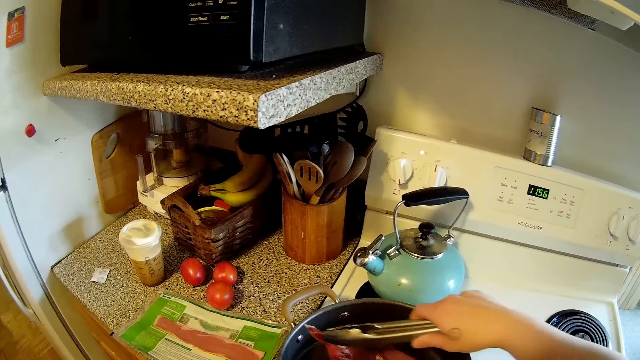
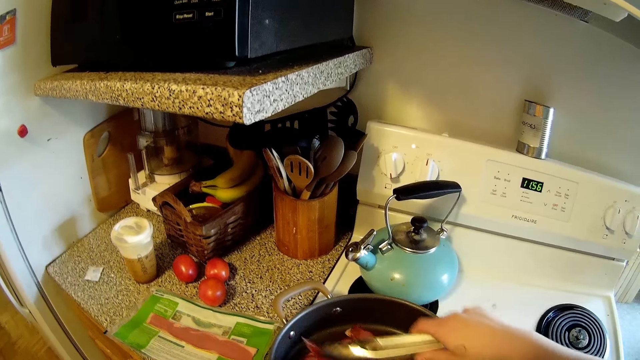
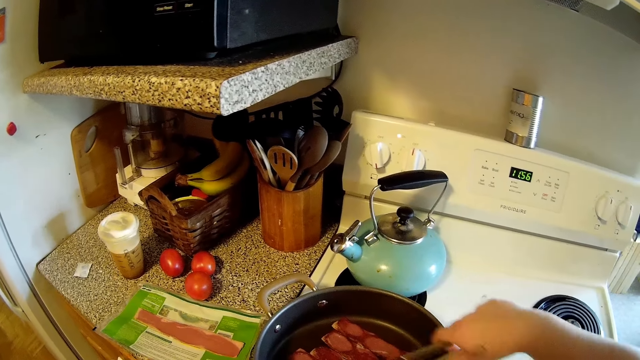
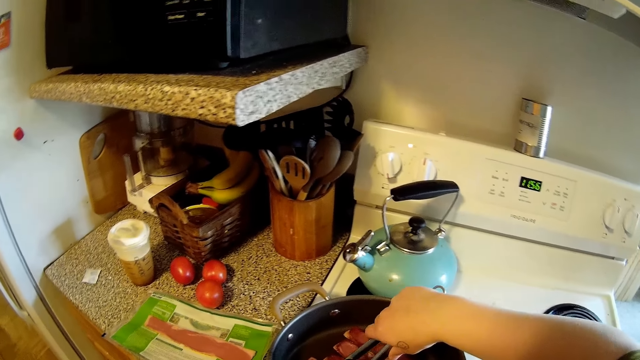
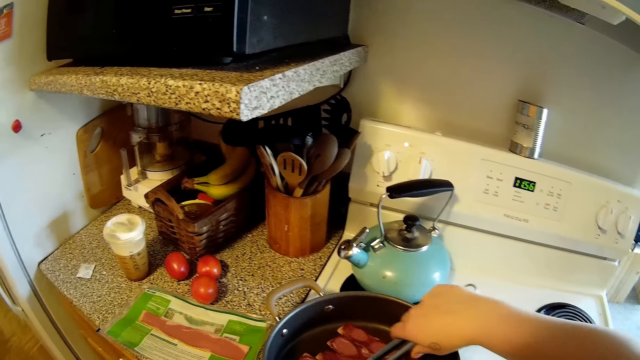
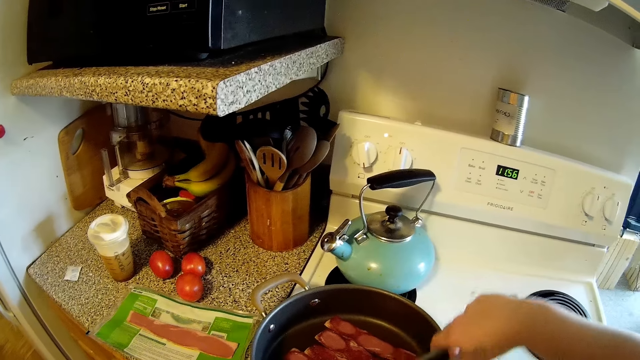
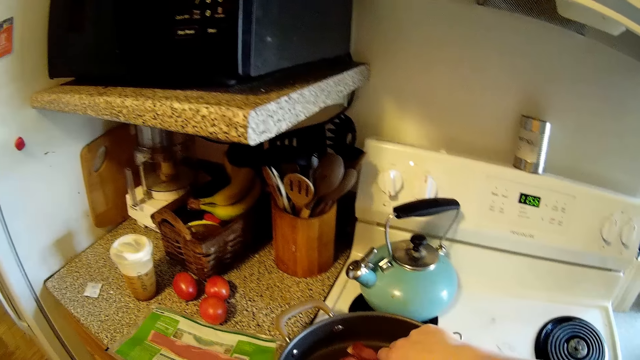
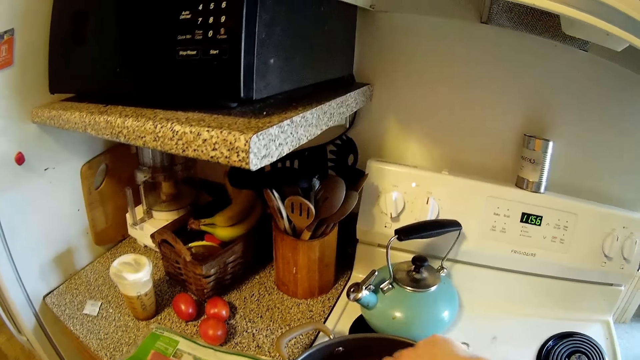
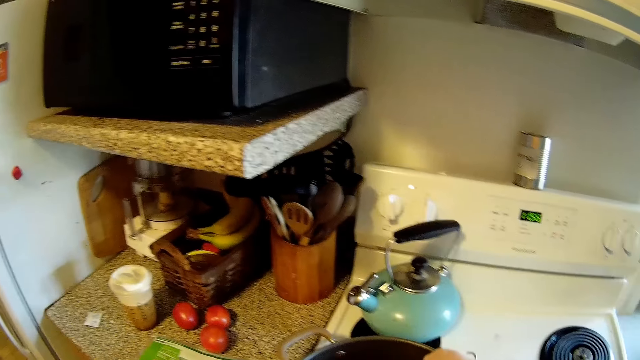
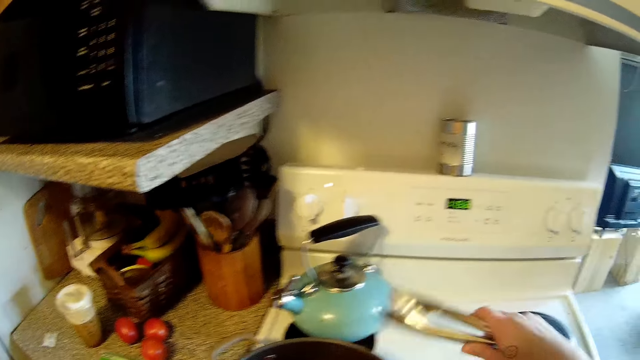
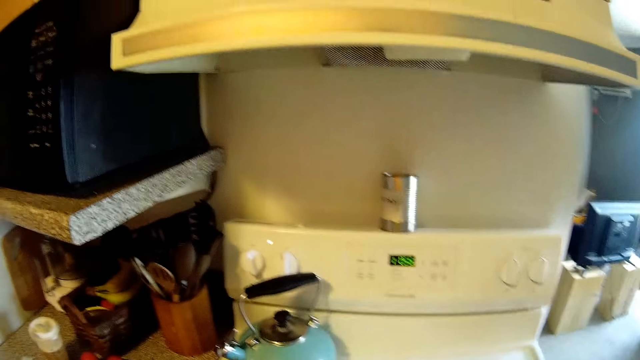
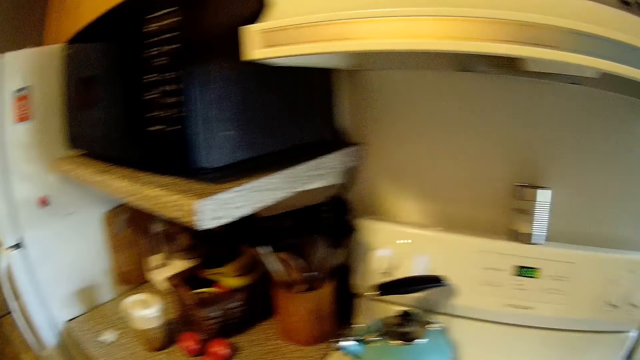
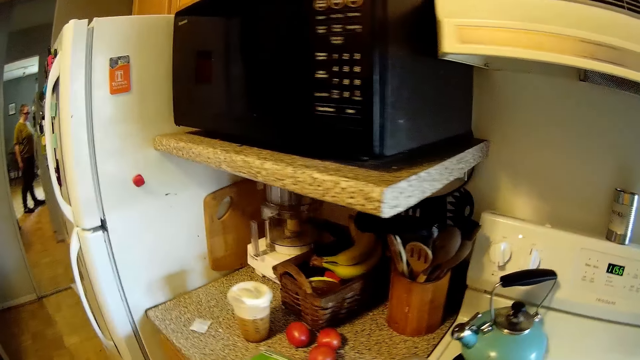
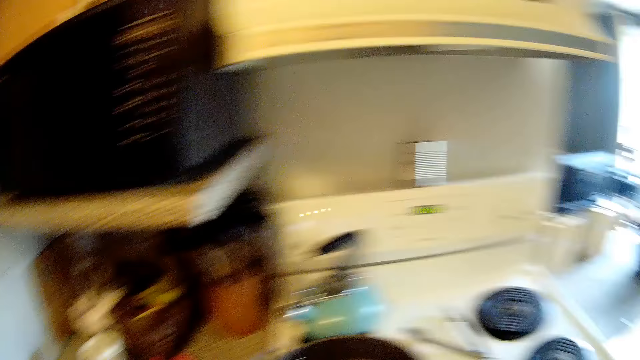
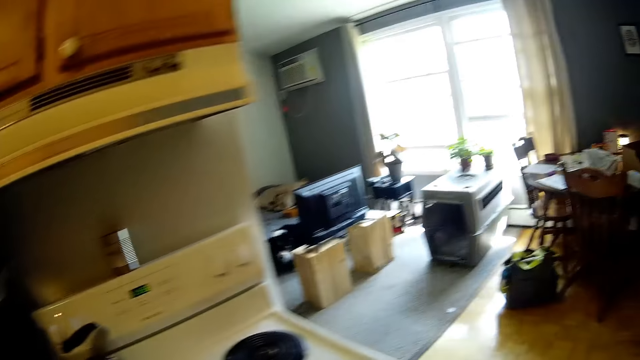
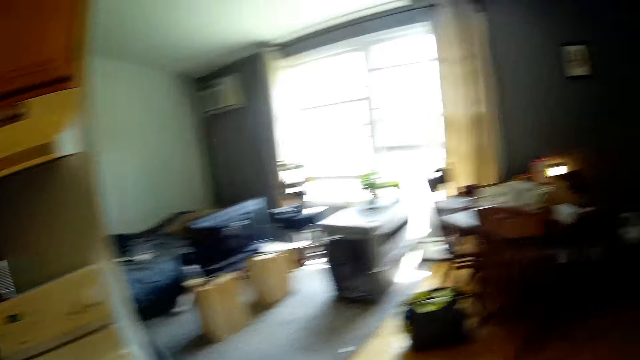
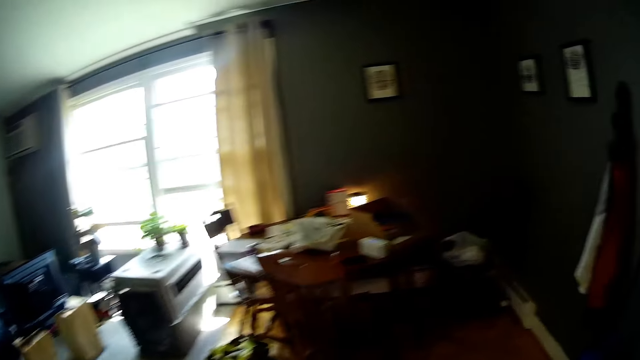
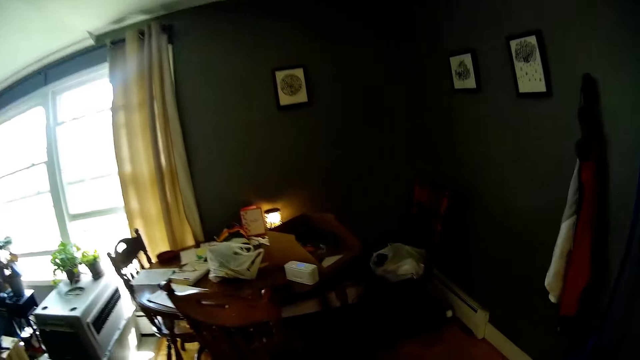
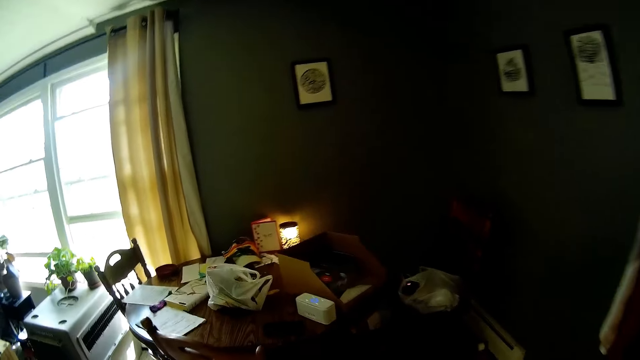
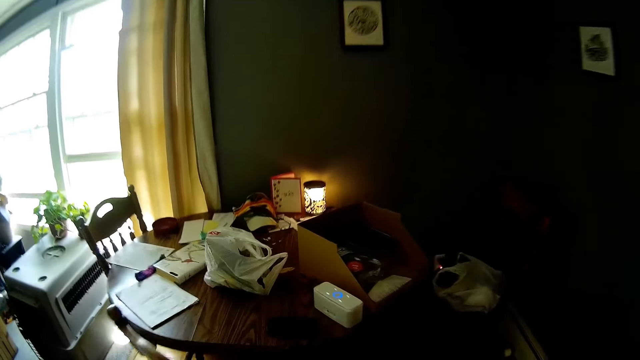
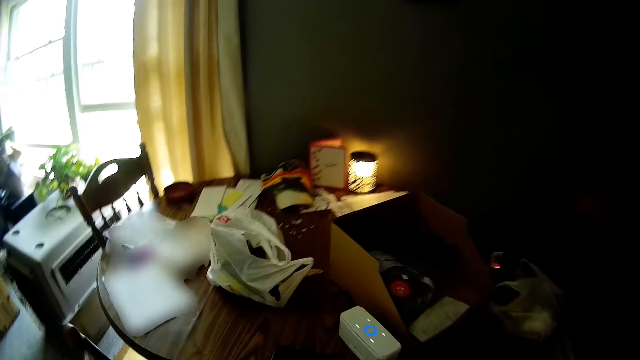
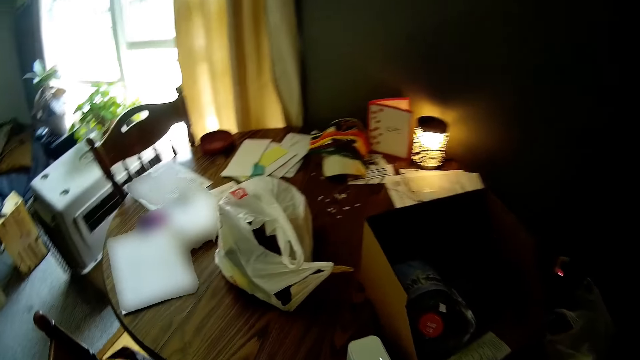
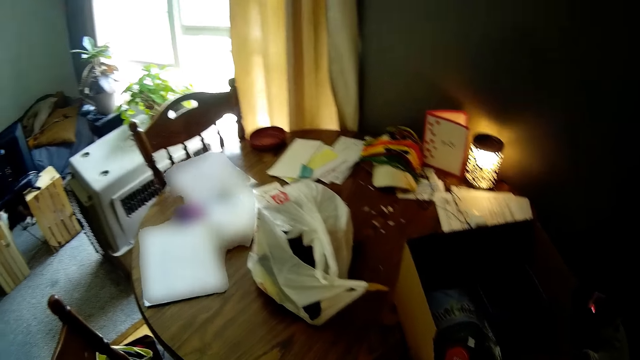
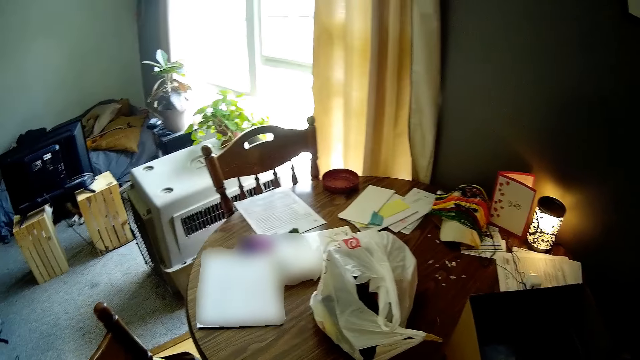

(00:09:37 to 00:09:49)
The camera wearer listens to the music. They sing. They look around and walk towards a dining table from a kitchen. They look at the picture frame on the wall.

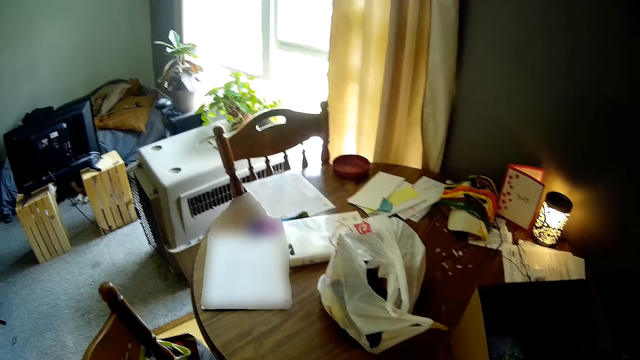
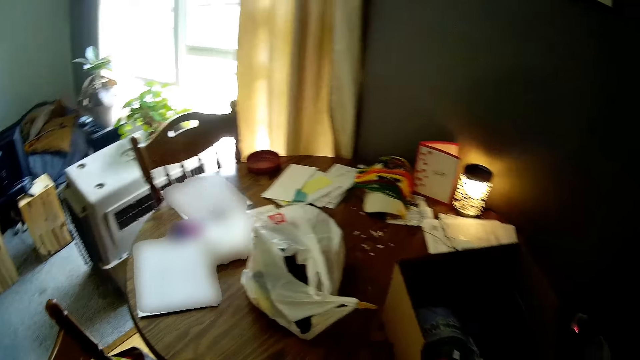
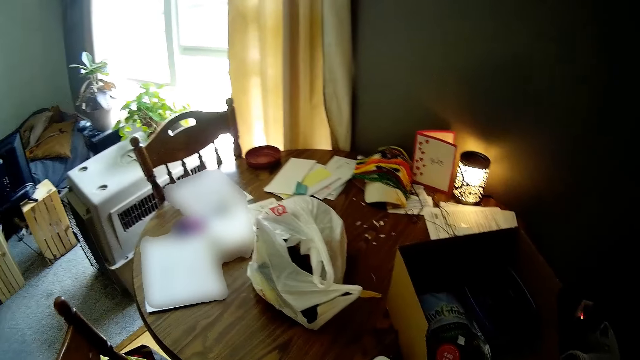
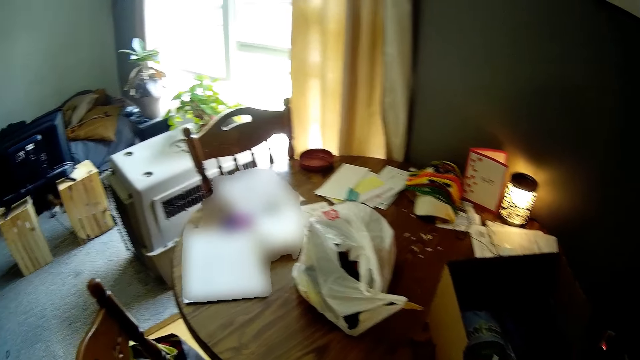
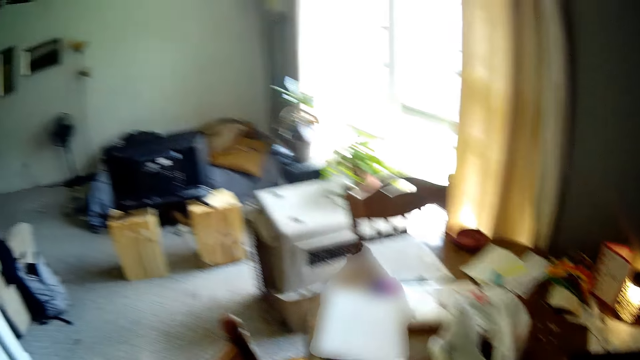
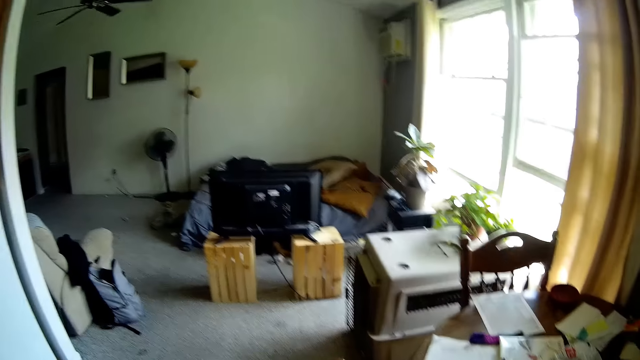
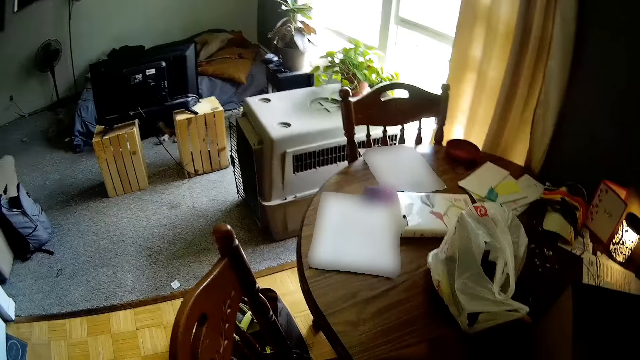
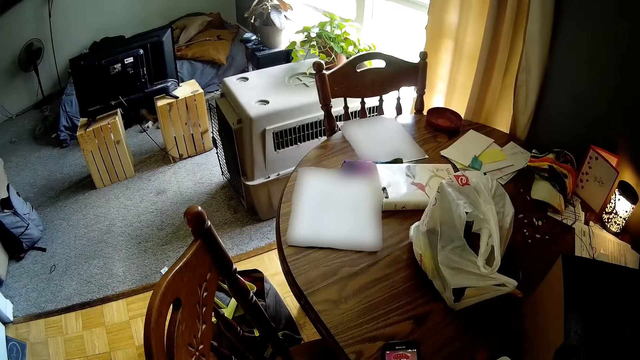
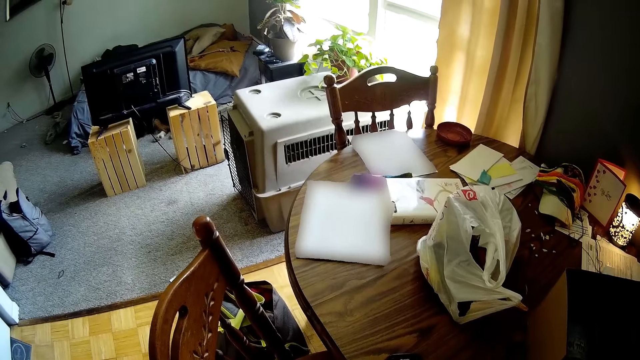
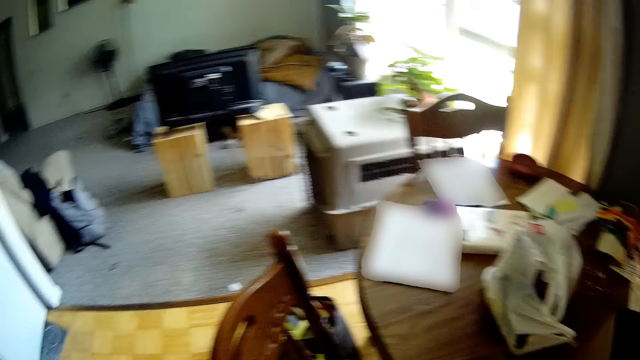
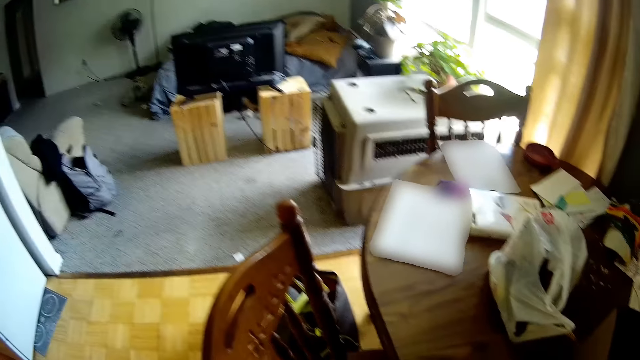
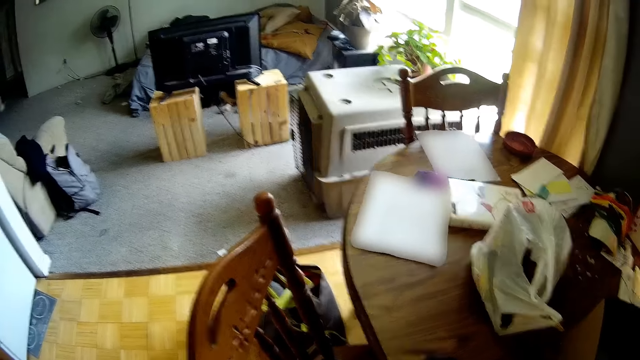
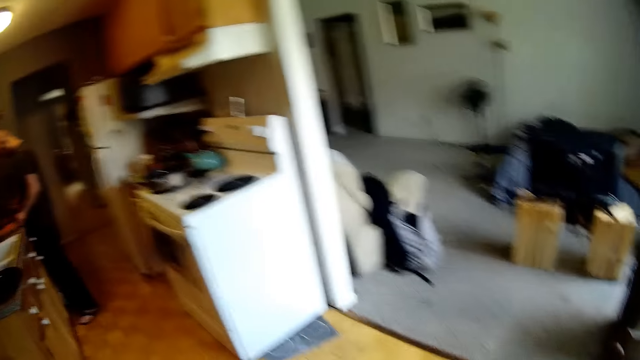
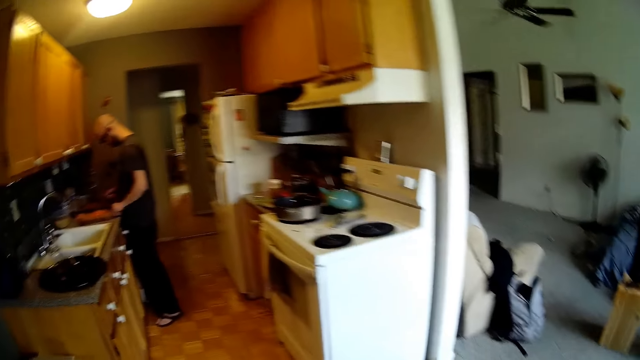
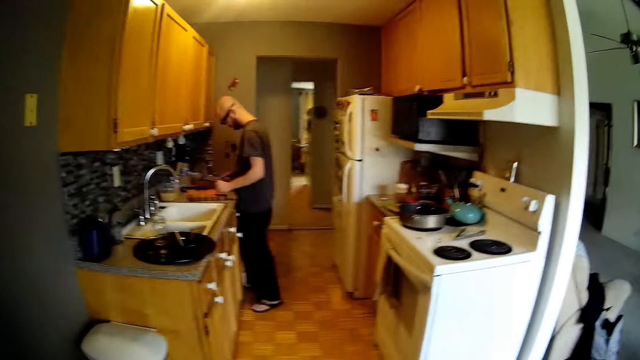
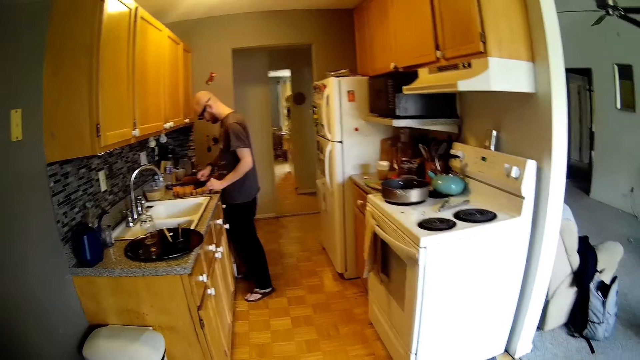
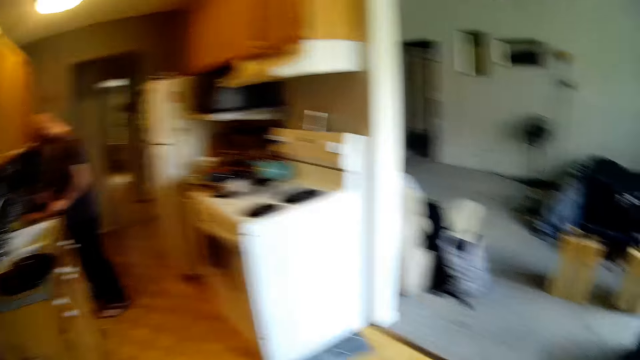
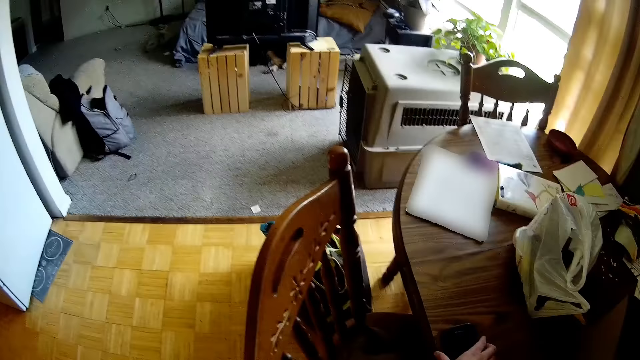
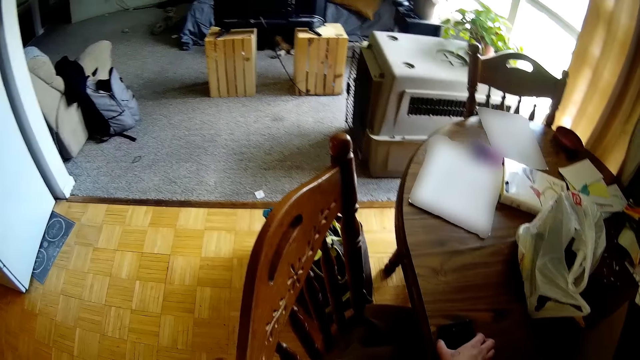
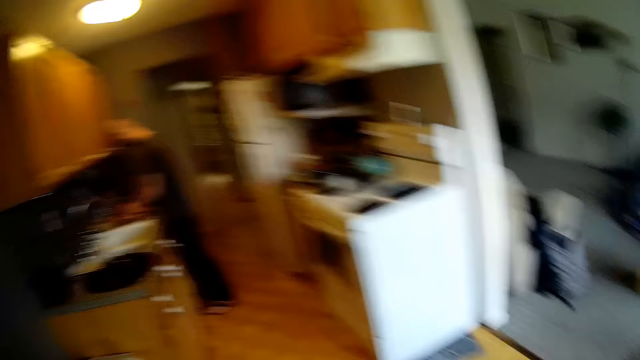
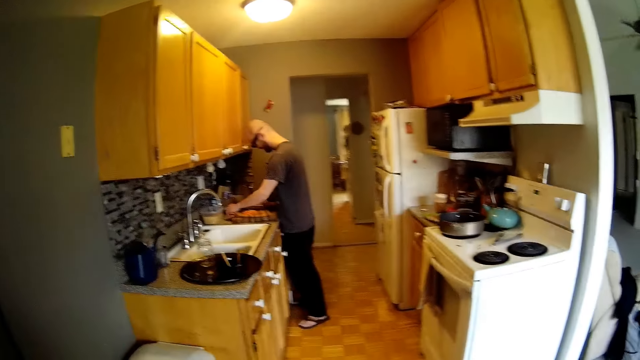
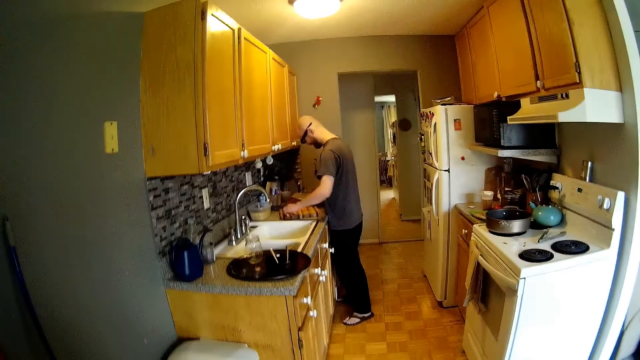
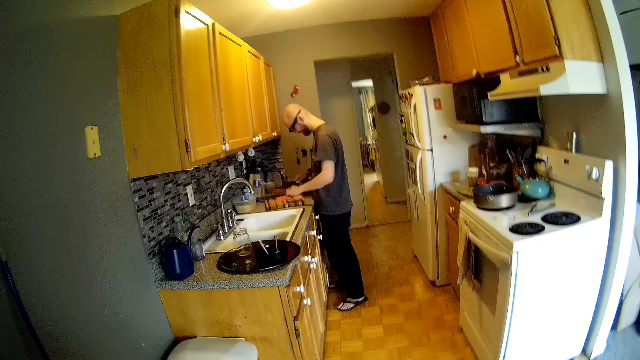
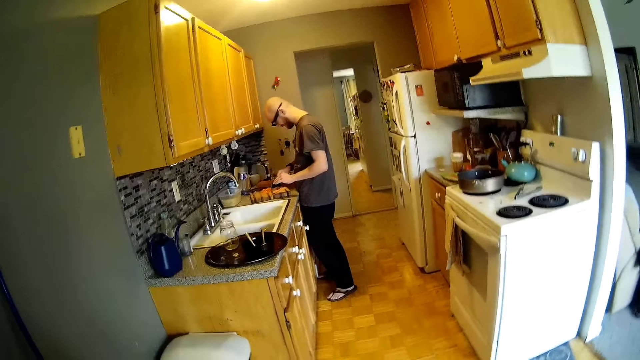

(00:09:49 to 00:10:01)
The camera wearer looks at the item on the table. She looks around and looks at the television. She talks to a man. She picks up a phone on the dining table with her right hand. She looks around. The man chops the carrot chips on the chopping board with the knife in his right hand. The camera wearer looks at the man.
